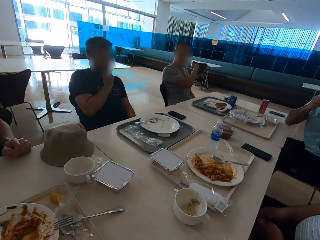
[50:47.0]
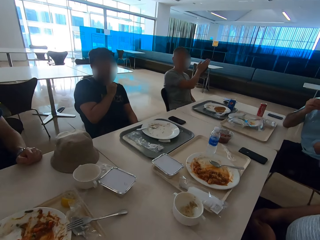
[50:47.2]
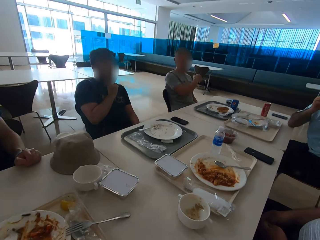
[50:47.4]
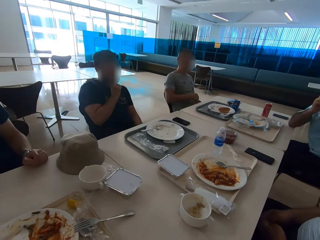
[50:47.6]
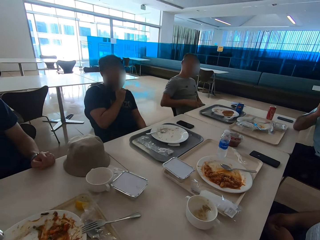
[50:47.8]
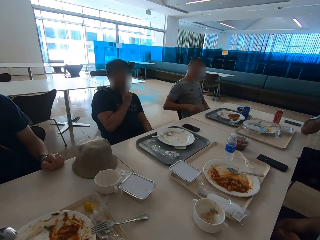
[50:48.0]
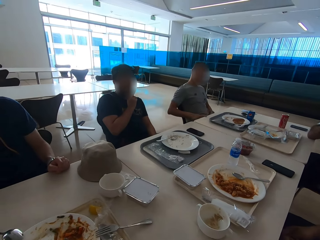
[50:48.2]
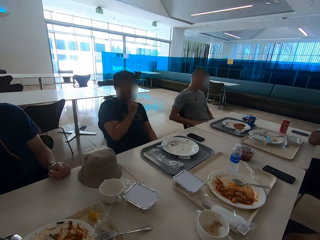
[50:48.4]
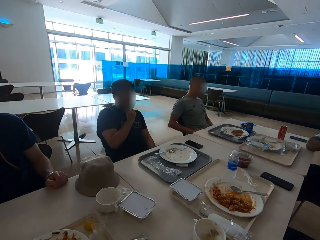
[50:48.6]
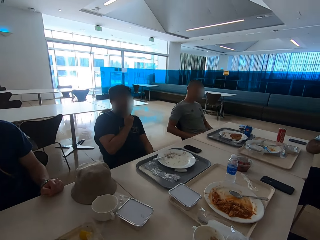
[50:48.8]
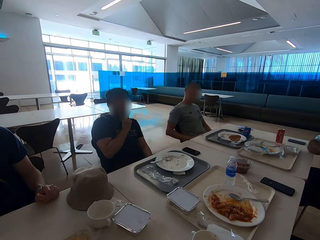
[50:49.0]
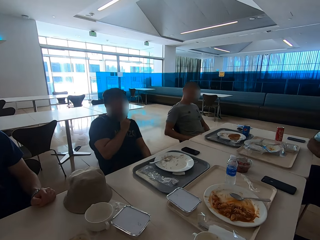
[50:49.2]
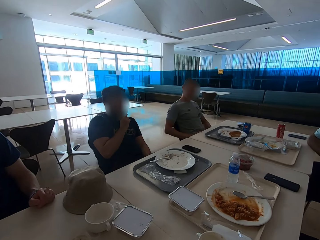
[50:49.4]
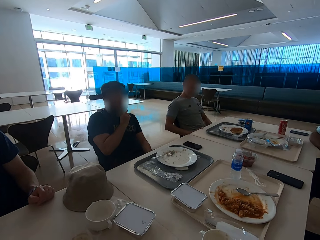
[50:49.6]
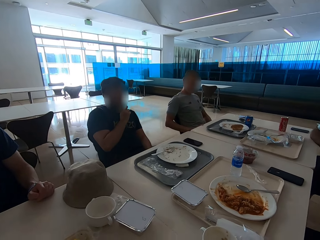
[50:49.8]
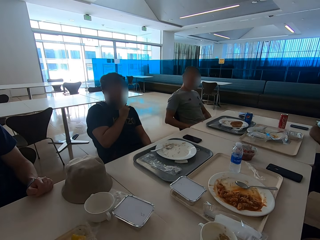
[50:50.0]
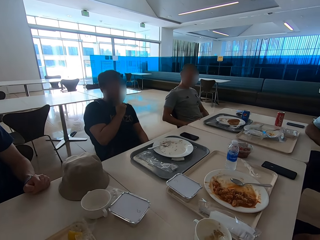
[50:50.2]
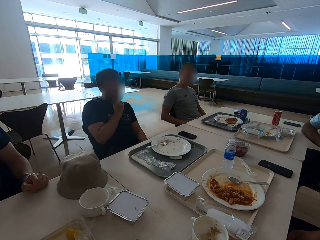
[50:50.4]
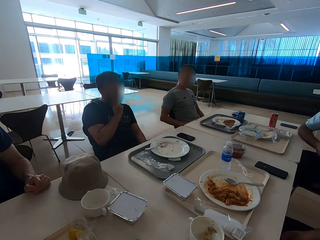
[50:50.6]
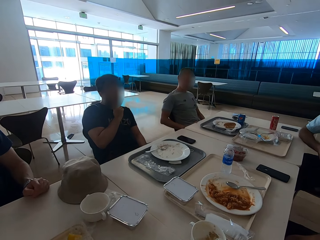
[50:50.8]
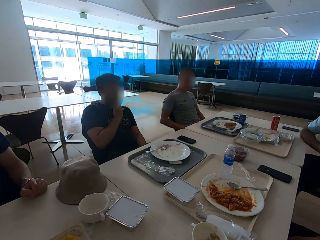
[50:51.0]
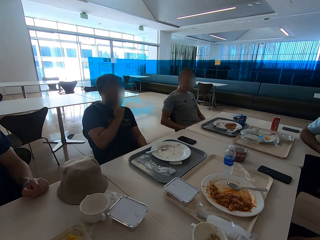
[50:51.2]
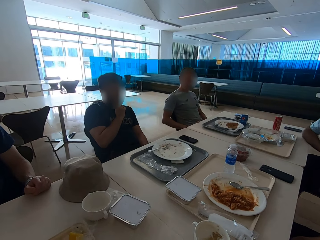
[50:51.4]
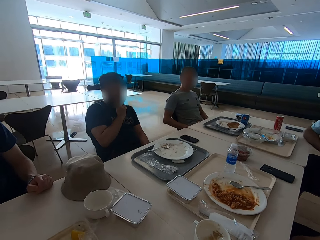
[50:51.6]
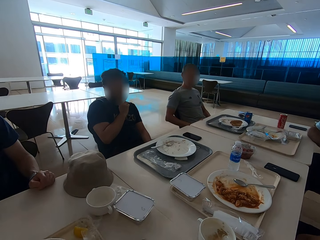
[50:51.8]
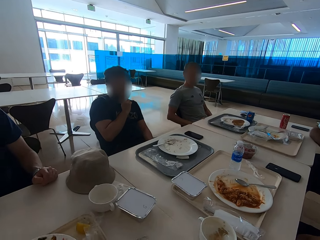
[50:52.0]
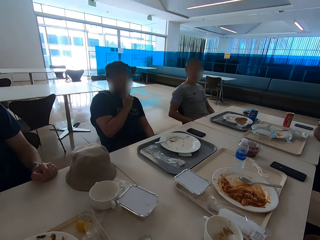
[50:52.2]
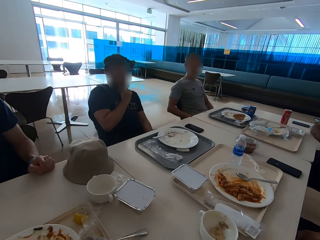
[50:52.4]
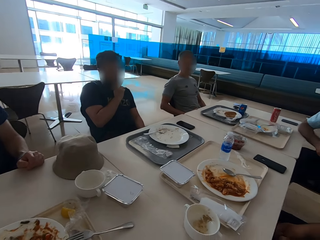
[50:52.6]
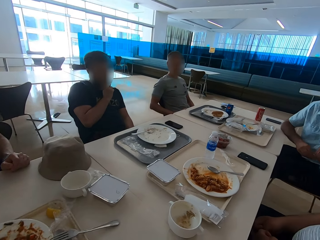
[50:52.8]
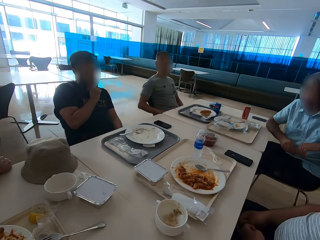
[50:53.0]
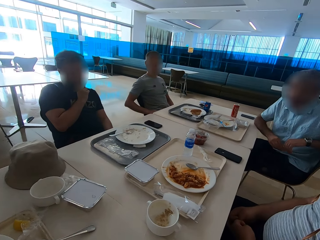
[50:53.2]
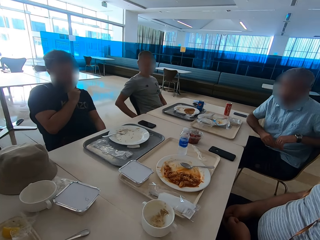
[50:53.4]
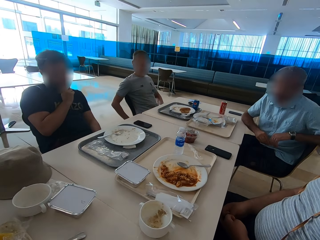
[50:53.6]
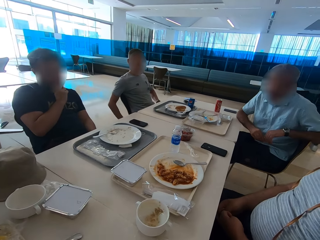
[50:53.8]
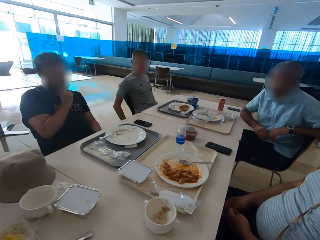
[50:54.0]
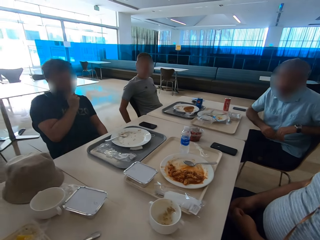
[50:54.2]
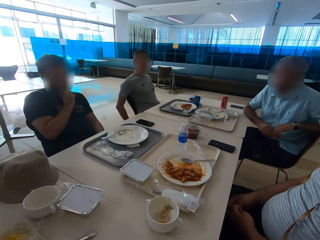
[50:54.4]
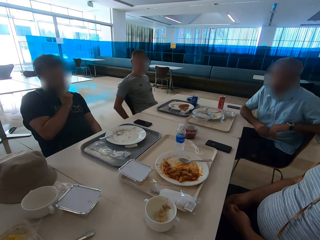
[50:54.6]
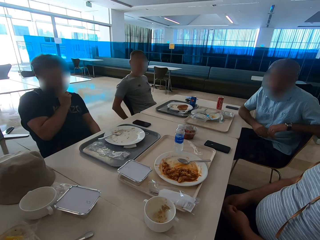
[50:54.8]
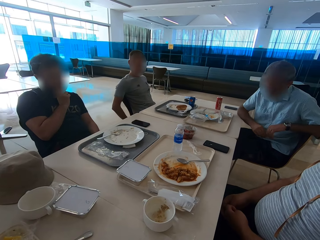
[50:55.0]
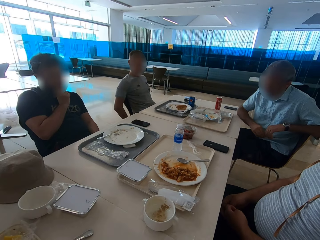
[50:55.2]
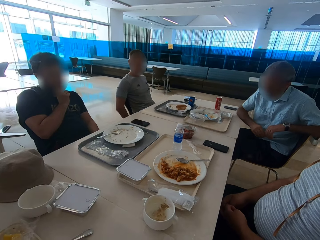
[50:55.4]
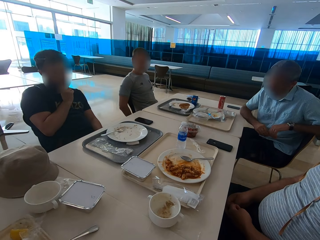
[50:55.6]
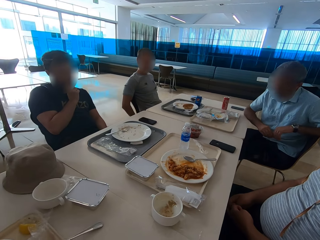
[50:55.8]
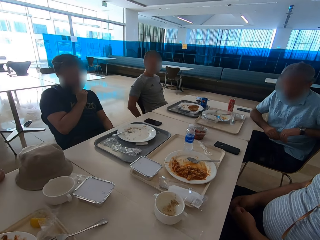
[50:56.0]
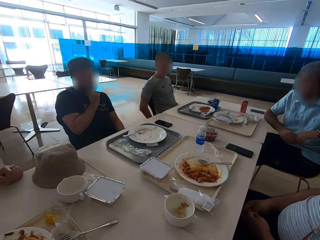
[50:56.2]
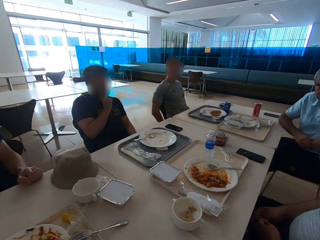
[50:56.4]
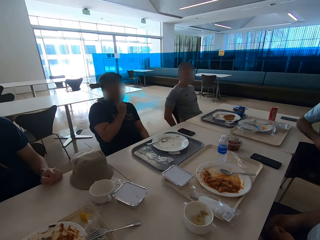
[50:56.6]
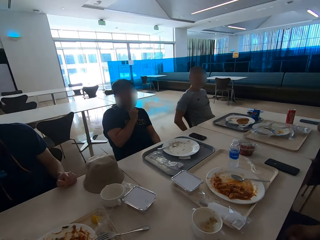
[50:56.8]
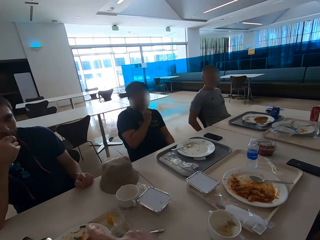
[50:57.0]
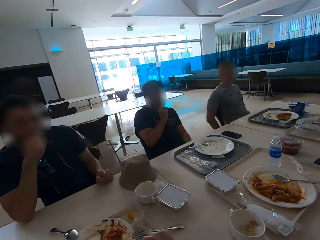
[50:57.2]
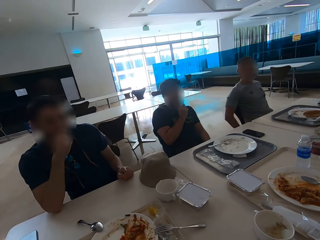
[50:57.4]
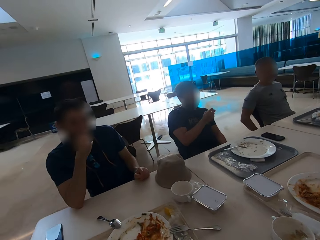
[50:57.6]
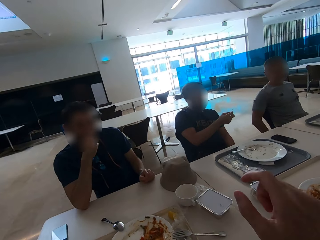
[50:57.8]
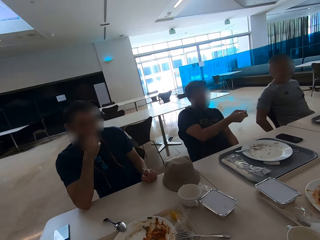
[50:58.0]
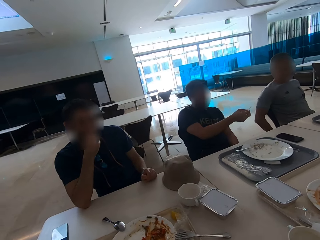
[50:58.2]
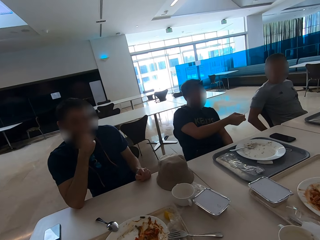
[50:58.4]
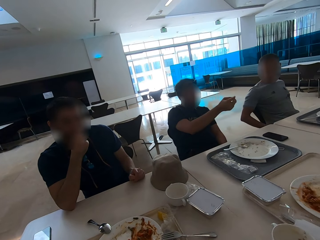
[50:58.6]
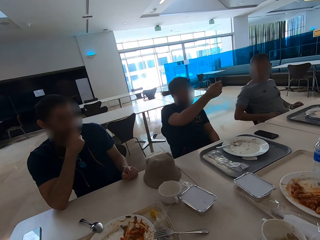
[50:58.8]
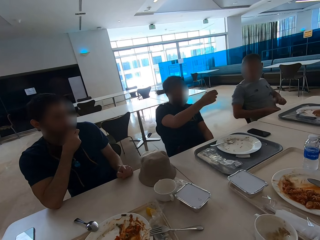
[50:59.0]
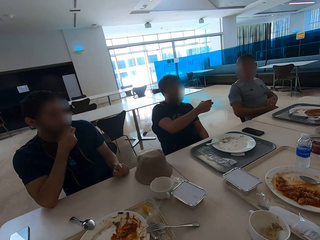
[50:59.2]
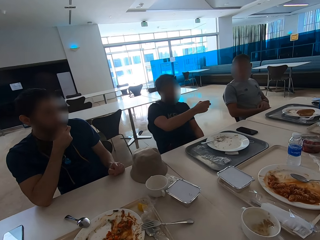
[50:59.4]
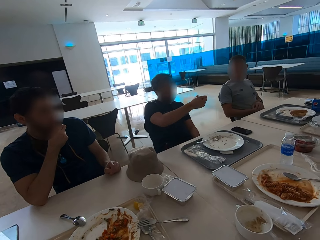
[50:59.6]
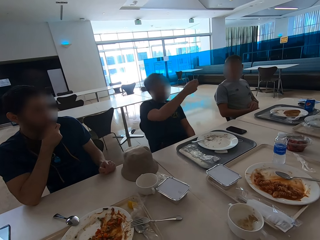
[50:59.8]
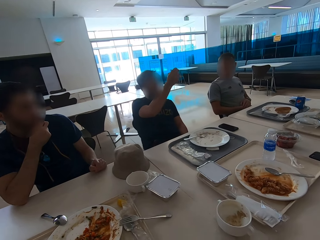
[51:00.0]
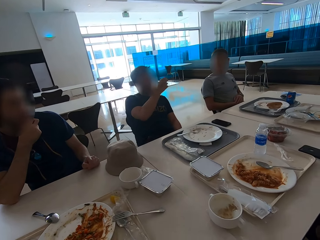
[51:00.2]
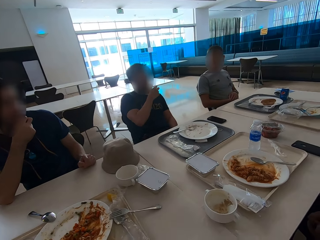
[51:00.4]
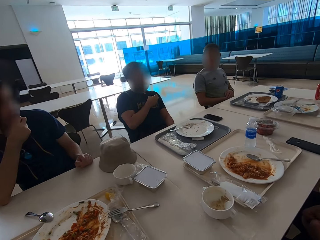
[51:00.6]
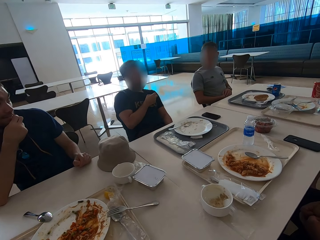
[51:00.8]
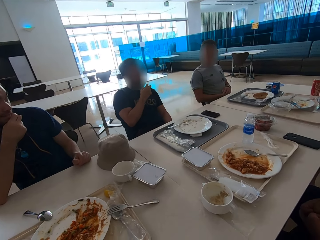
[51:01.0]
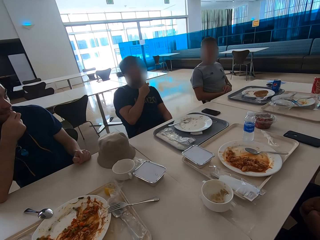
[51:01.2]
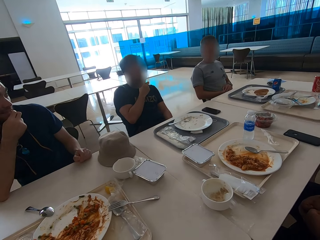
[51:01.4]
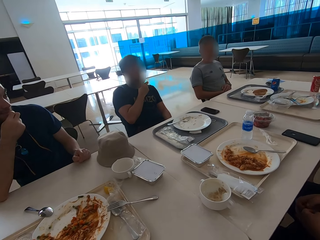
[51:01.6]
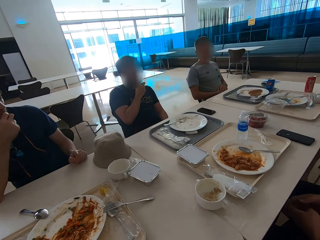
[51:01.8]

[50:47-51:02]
A man wipes his face with a serviette. The camera wearer looks around the table. They speak with gestures. Another man speaks with hand gestures.

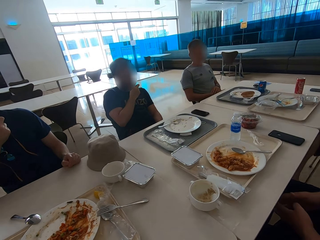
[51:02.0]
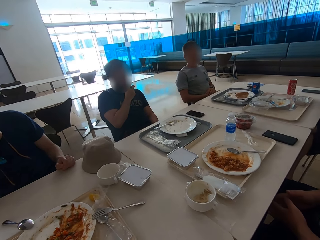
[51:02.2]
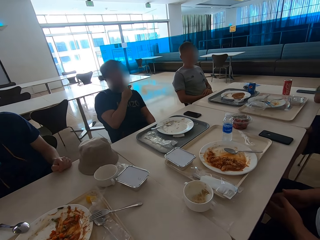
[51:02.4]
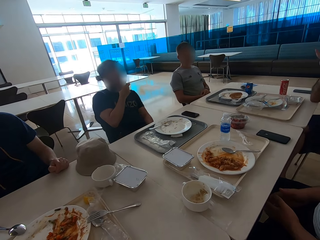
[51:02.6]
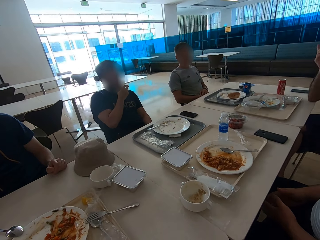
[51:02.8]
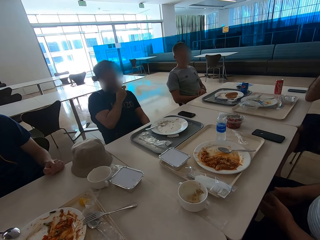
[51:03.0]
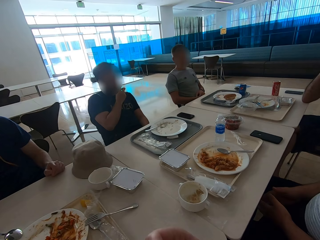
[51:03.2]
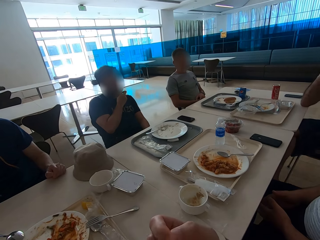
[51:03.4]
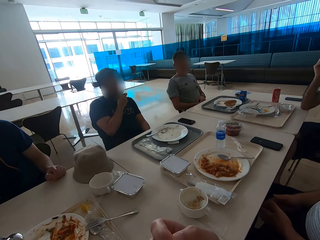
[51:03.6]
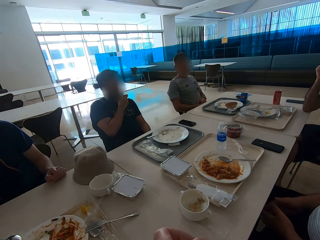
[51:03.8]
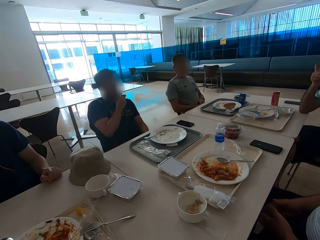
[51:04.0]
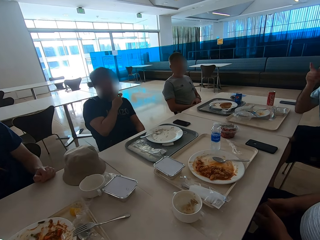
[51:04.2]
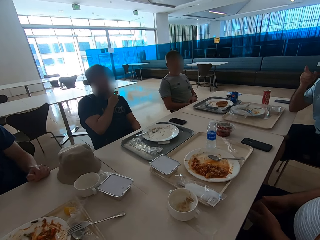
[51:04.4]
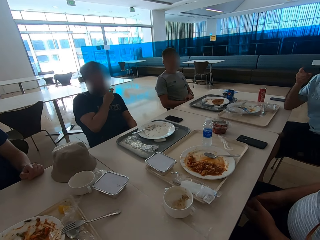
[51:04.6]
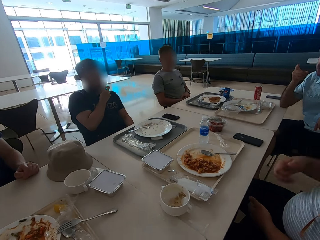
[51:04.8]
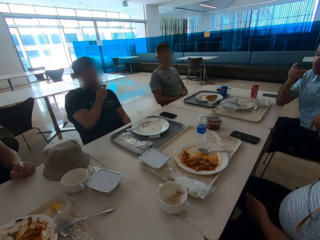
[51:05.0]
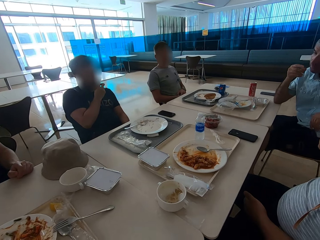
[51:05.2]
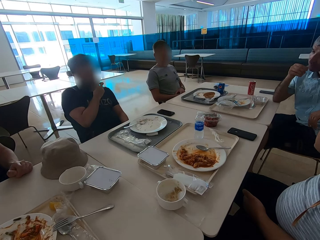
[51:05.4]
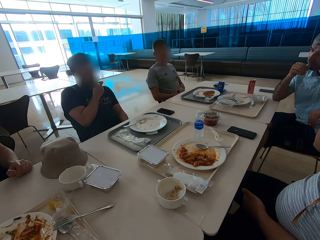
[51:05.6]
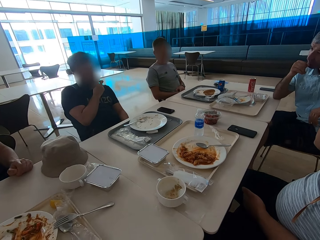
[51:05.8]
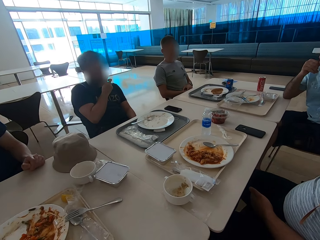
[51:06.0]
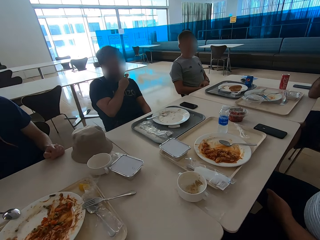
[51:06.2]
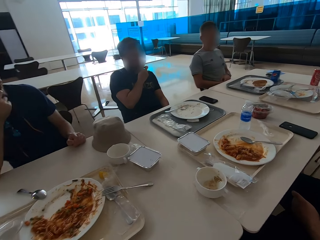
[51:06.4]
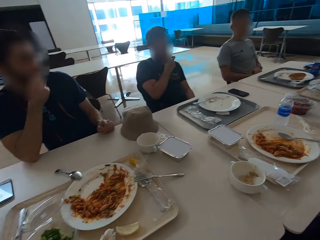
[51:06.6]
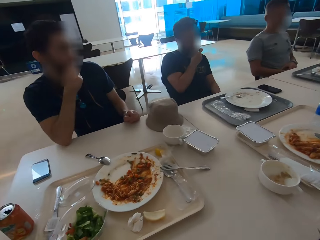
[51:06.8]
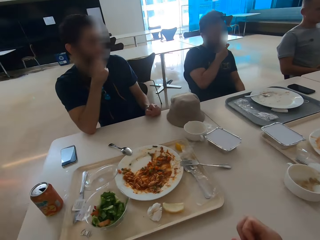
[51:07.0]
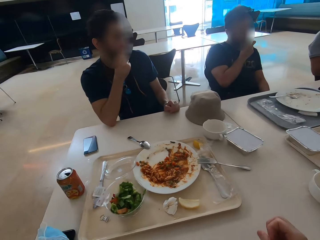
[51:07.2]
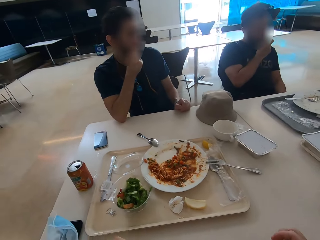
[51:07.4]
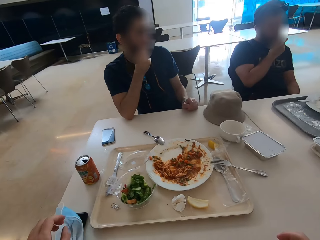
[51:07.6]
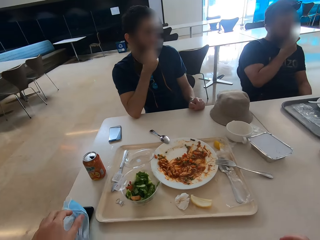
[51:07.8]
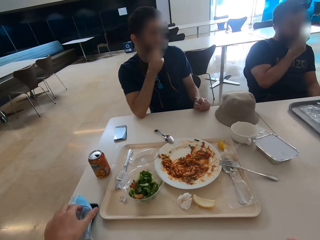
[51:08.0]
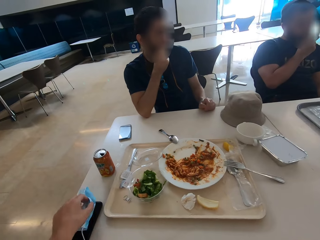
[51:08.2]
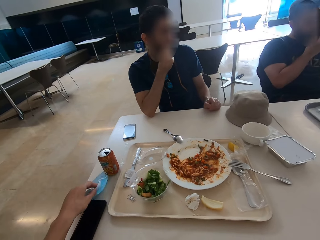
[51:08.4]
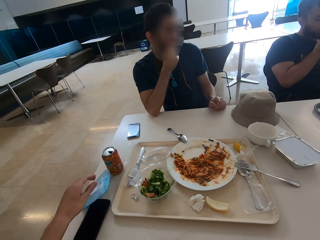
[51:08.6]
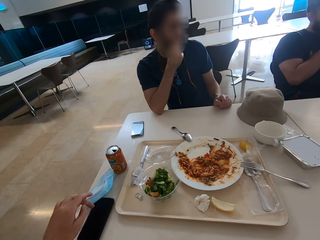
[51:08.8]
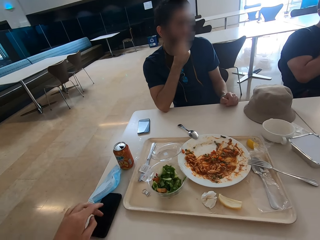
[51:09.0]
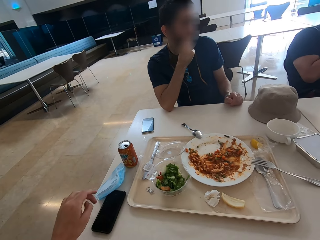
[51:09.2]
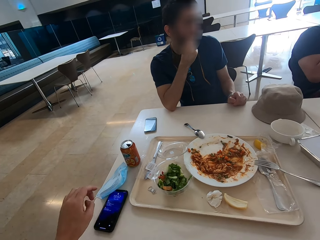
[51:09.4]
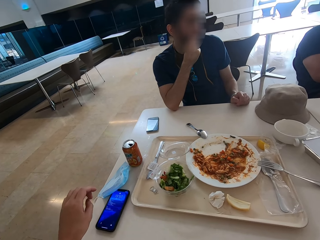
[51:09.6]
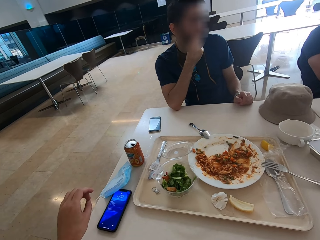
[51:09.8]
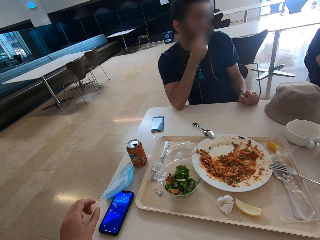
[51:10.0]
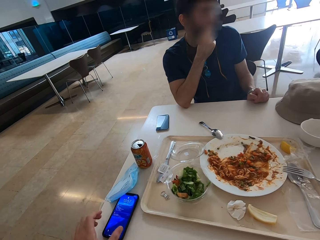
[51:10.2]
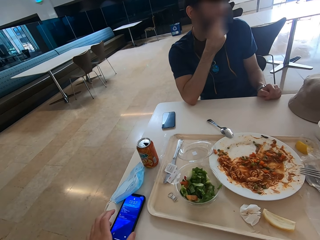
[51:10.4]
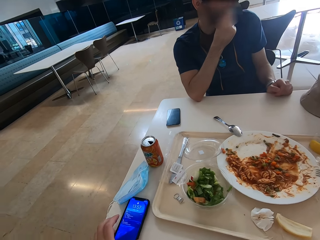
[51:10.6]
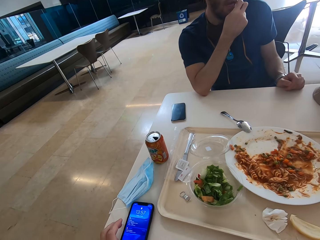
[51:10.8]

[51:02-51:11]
A man speaks with hand gestures. The camera wearer looks around the table. They move the face mask on the table. They tap the phone and use the phone.
